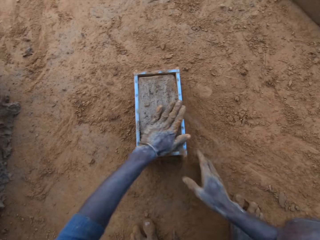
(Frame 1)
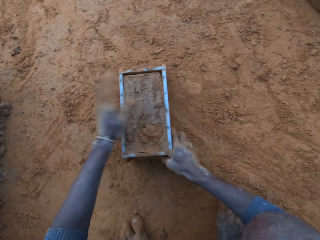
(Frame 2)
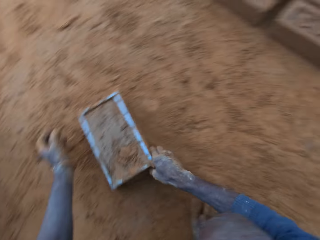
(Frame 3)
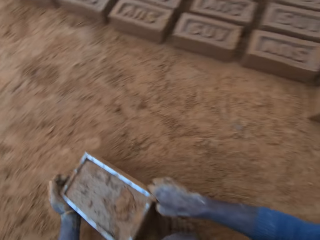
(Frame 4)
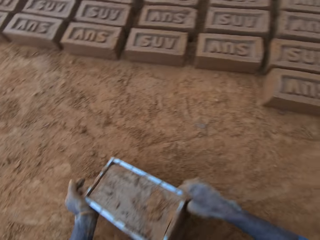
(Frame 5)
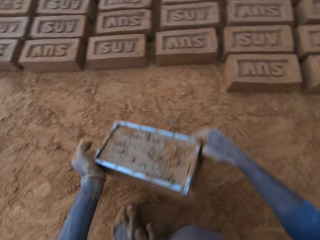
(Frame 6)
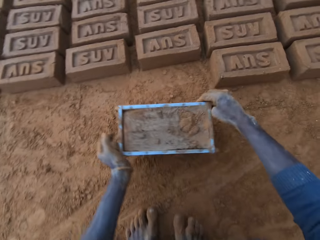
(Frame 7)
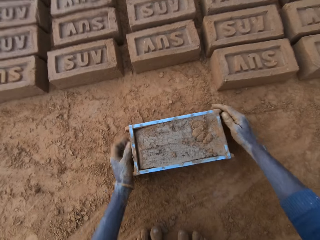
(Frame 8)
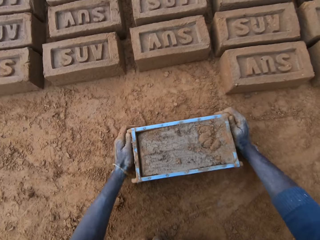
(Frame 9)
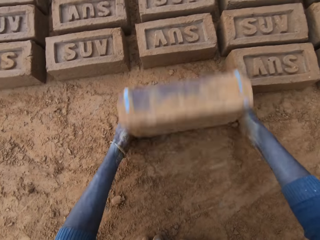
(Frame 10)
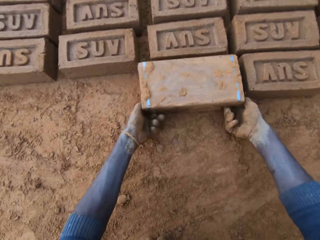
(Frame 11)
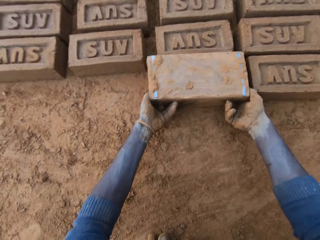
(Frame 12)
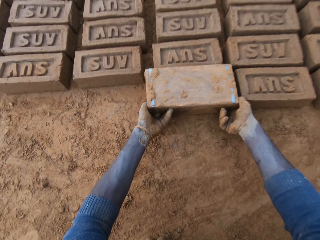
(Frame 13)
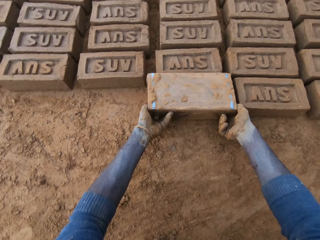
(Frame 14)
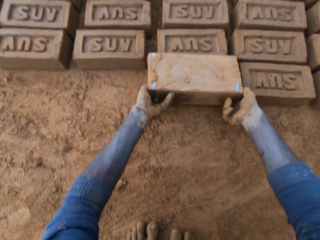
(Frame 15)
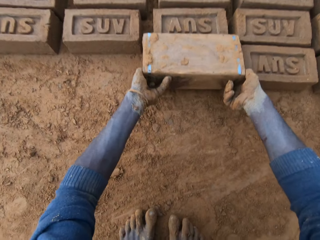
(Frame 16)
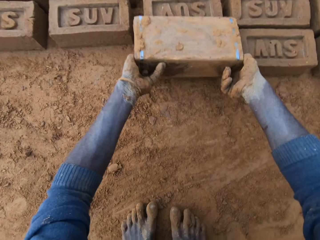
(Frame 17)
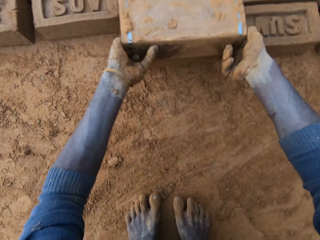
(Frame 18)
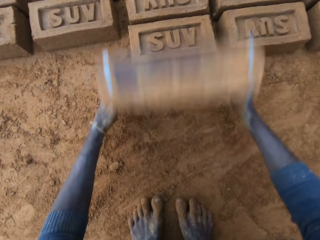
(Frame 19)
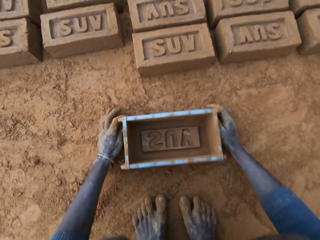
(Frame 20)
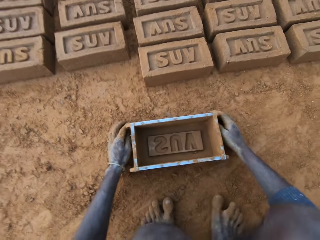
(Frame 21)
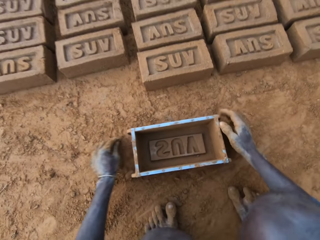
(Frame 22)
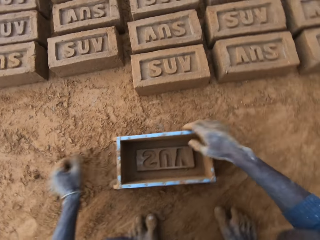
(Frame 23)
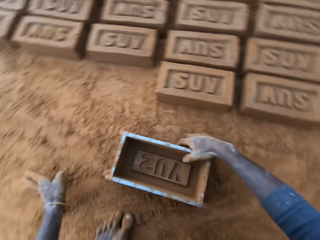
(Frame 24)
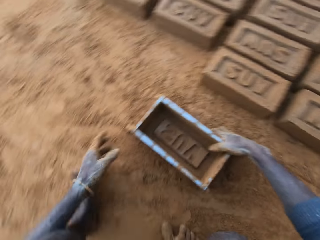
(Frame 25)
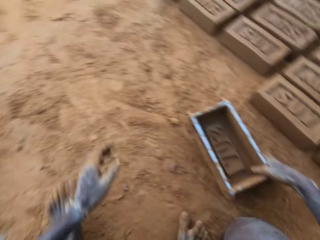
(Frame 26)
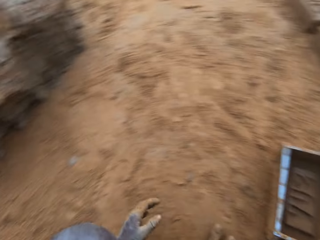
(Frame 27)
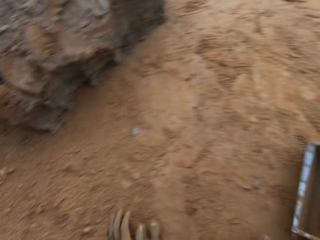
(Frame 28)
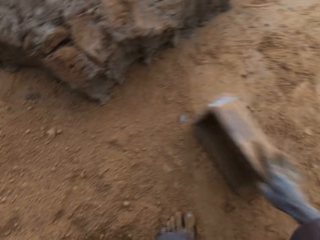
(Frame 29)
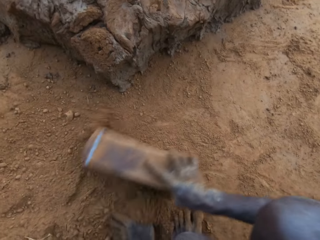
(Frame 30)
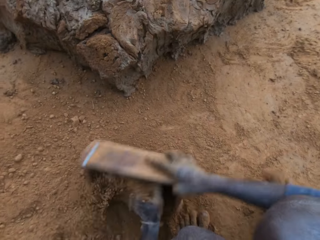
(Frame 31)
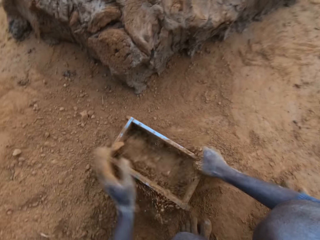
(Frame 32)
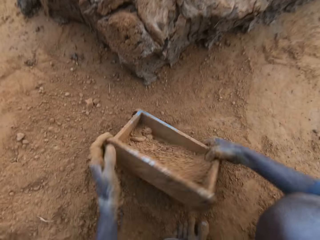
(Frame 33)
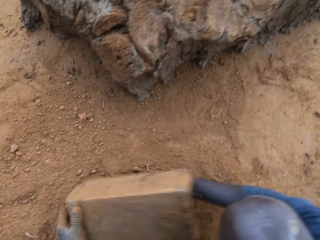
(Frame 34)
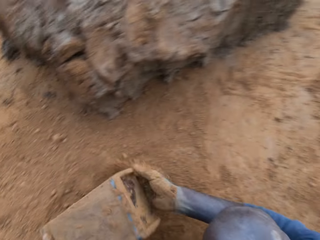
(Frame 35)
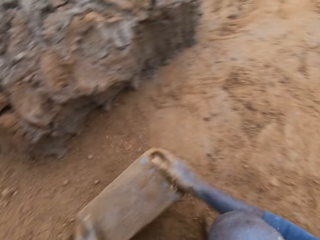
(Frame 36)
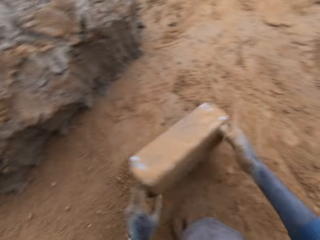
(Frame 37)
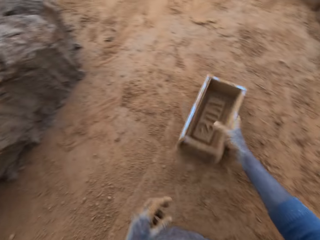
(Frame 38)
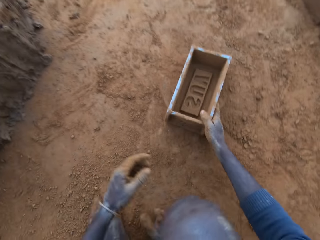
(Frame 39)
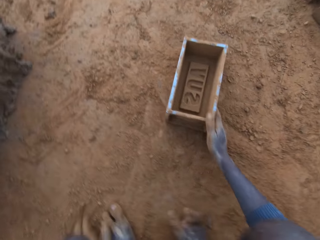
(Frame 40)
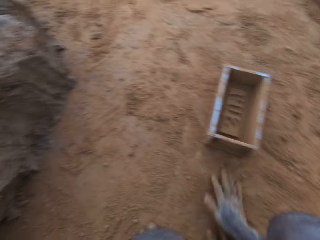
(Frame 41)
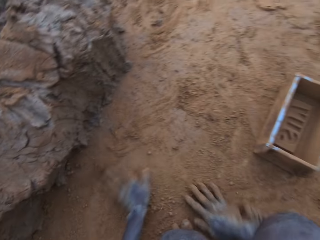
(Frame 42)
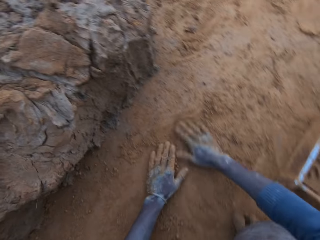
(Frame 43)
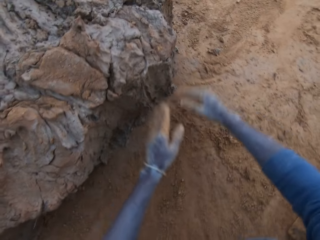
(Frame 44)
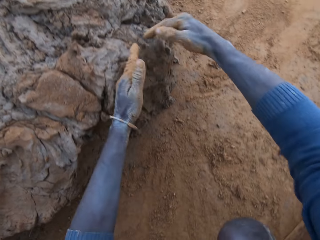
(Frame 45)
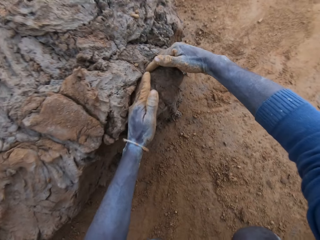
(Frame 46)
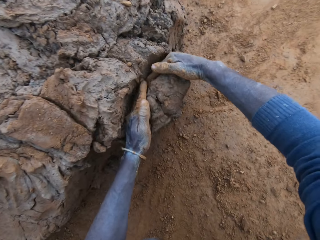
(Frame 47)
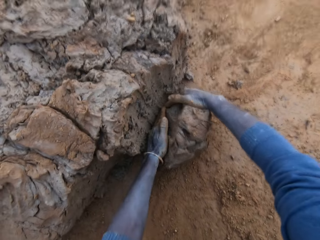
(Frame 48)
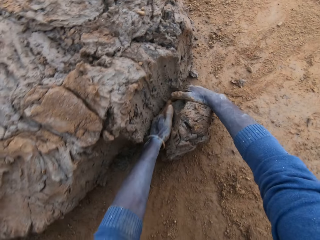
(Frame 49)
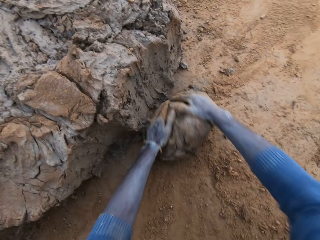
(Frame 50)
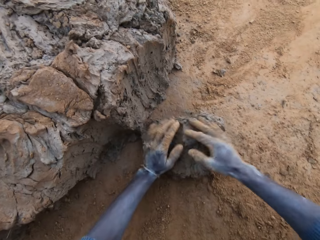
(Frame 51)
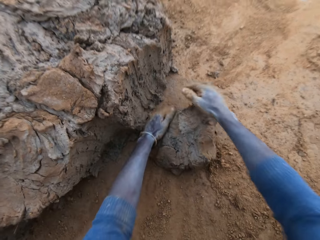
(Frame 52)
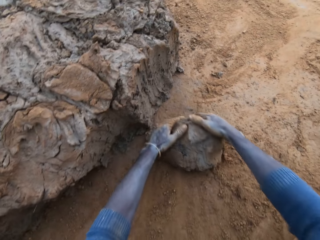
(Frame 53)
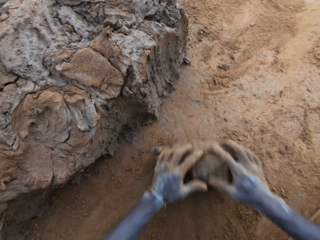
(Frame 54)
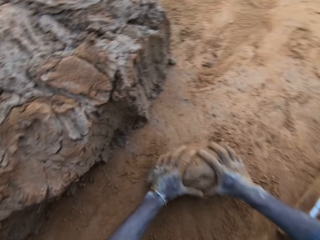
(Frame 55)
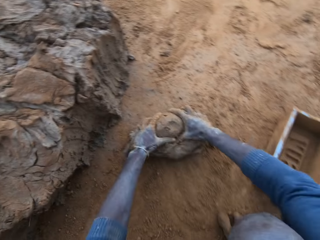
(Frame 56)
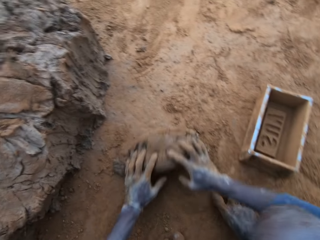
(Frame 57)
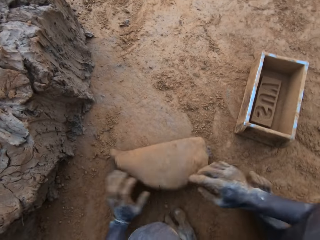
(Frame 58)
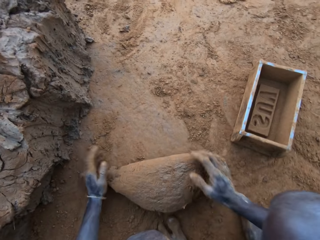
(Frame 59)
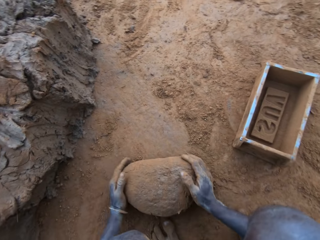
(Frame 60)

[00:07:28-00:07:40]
The camera wearer moves the clay mould on the ground with his hands. He picks up a container. He turns the clay mould on the ground. He lifts the container and puts the container down. He pushes the mould on the ground. He packs sand into the clay mould with his left hand. He pours the sand out of the clay mould. He drops the clay mould on the ground. He packs clay from the clay mud with his hands. He rolls the sand down. He presses the clay with his hands.

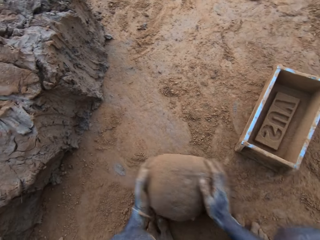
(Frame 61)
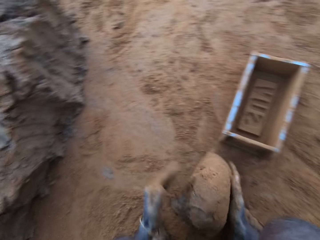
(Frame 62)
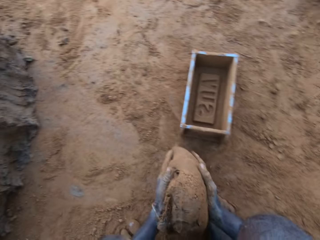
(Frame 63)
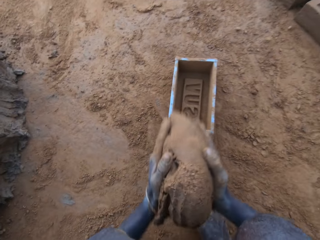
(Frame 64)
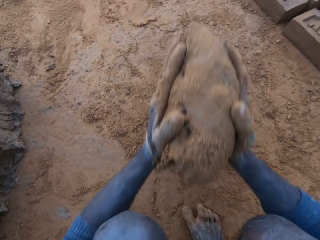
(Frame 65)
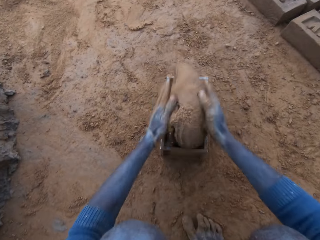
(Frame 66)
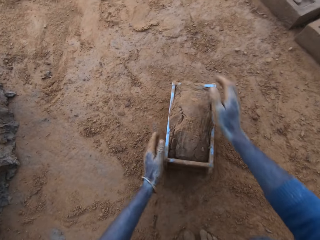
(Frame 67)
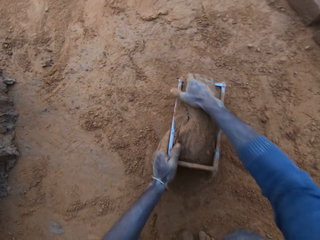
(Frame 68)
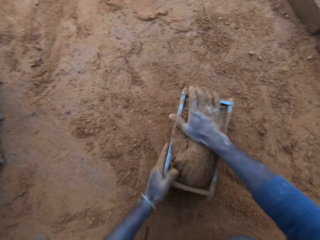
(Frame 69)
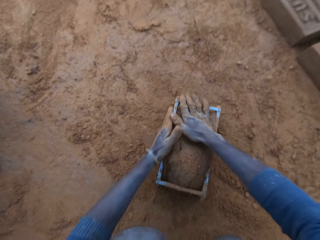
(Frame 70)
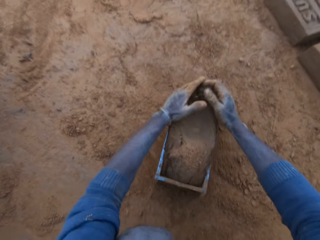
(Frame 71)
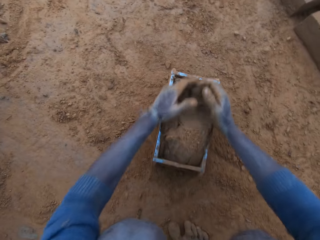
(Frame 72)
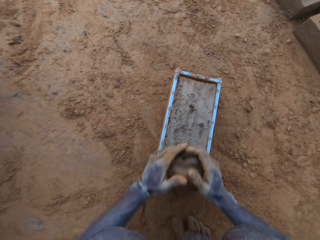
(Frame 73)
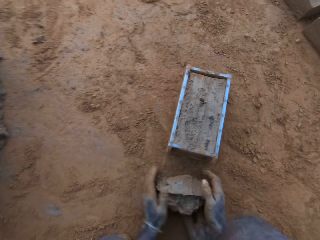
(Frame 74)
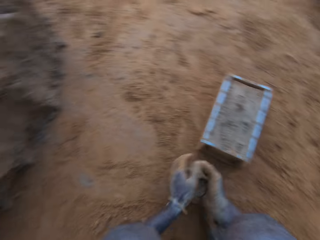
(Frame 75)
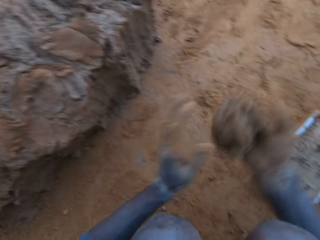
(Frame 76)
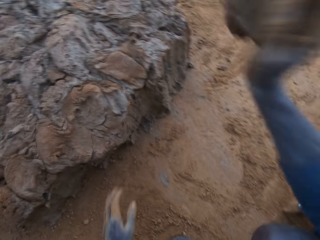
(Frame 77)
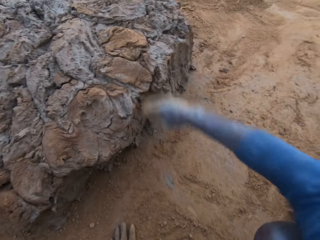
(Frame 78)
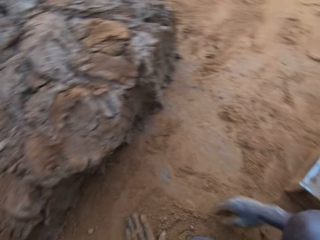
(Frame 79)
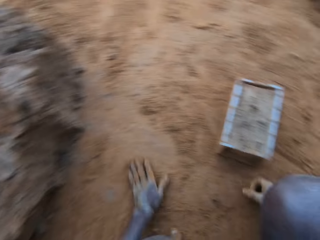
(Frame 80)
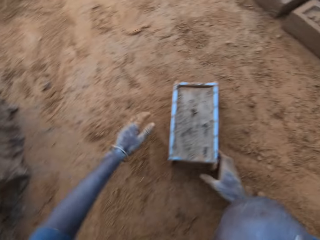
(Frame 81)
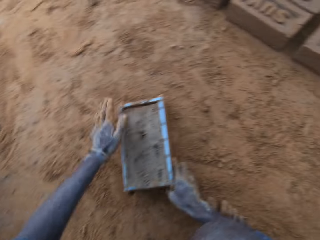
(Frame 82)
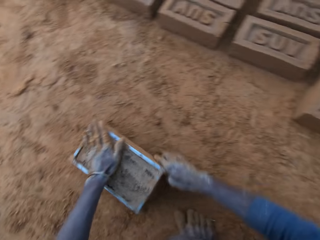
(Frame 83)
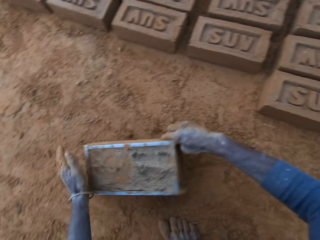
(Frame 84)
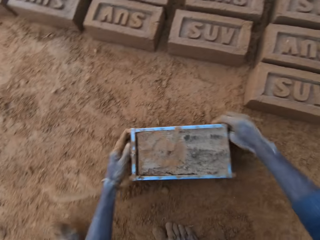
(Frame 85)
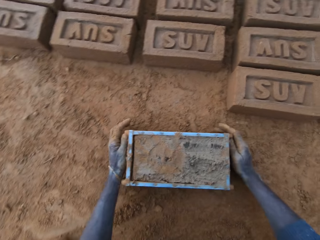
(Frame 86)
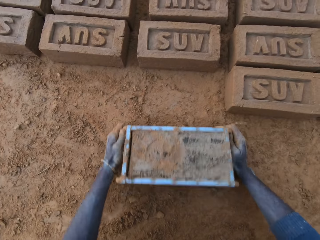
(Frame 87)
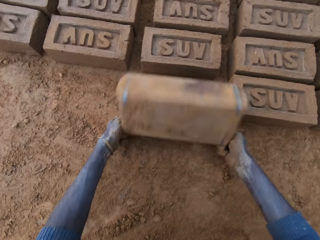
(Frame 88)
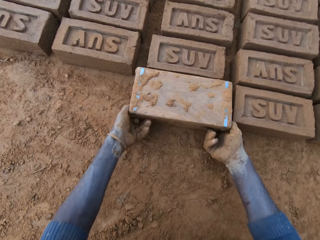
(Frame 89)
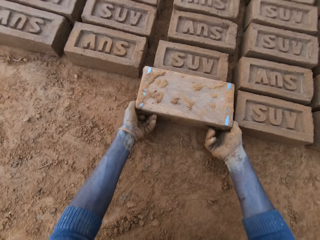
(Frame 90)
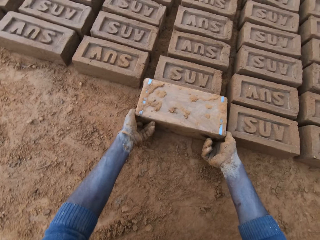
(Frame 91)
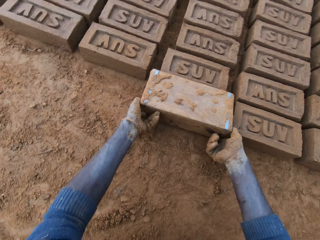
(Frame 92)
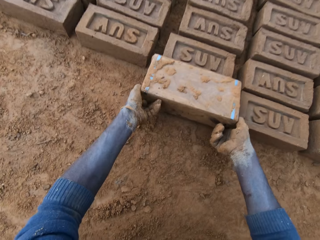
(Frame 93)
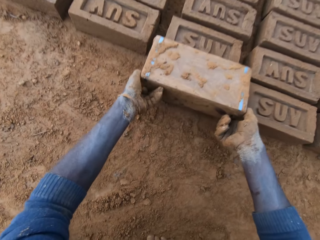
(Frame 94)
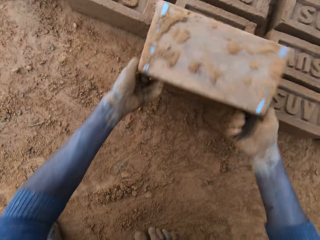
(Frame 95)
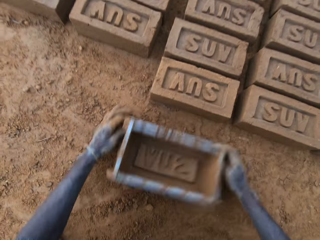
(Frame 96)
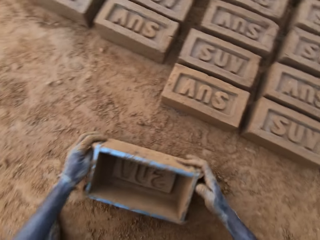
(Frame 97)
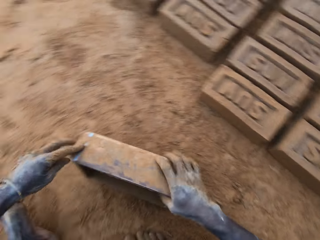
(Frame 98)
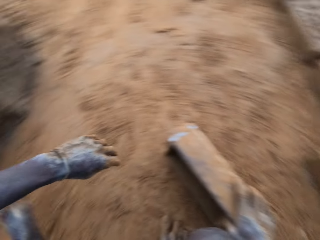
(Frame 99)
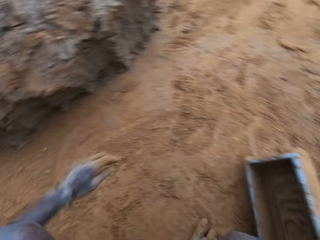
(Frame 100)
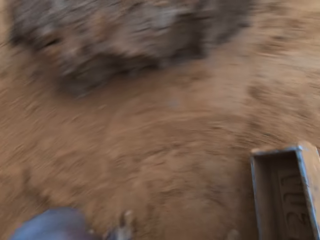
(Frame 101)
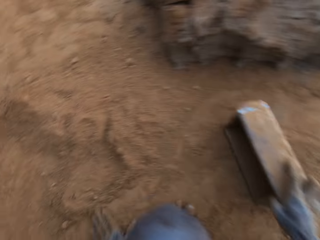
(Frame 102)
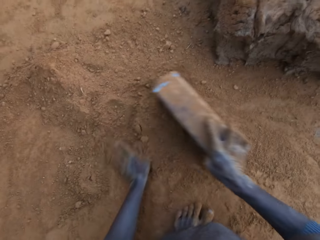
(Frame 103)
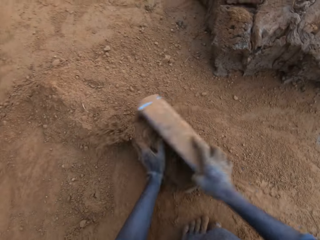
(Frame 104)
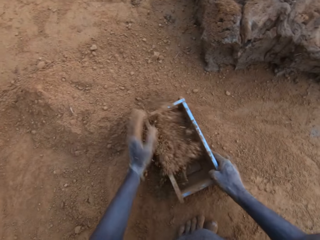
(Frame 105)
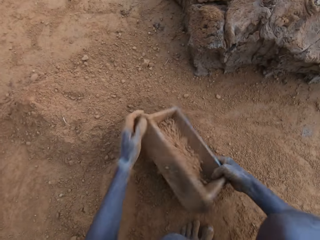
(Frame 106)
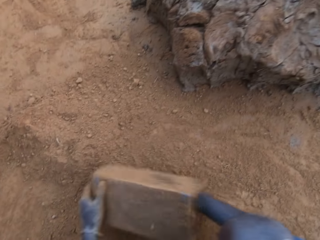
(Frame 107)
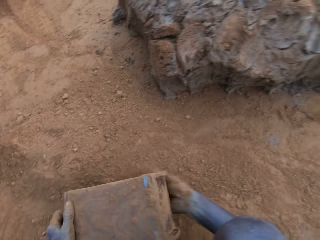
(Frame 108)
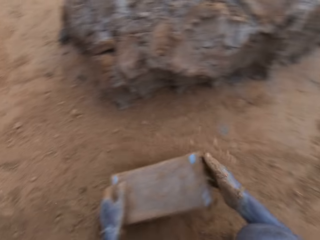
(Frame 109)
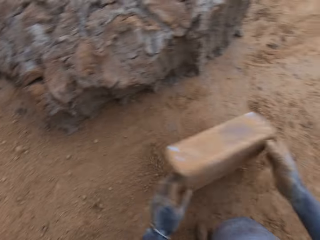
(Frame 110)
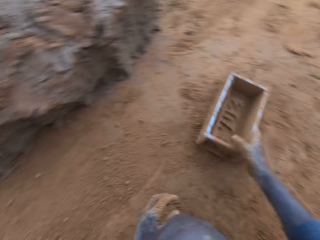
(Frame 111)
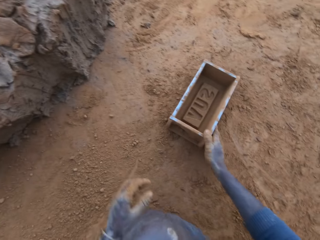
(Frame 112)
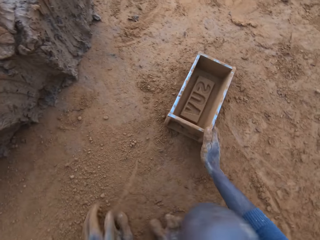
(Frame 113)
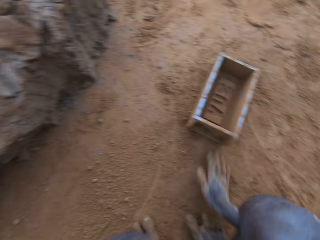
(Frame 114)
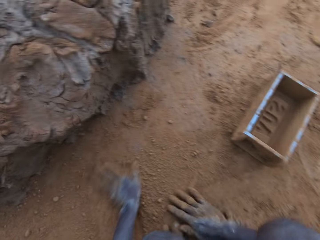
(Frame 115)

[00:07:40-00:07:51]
The camera wearer puts the clay into the clay mould. He picks up the clay and presses the clay with his hands. He scrapes extra clay from the mould with his hands. He picks up the clay. He throws the clay on the clay mud. He moves the clay mould on the ground with his hands. He turns the clay mould on the ground. He lifts a container and puts the container down. He packs sand into the clay mould with his left hand. He pours the sand out of the clay mould. He puts the clay in the container. He drops the mould on the ground.
